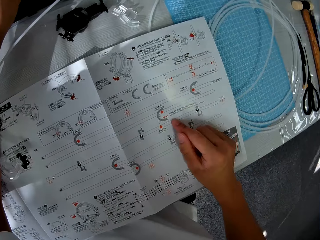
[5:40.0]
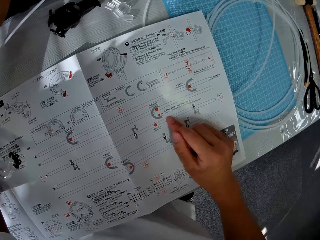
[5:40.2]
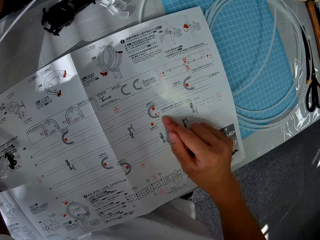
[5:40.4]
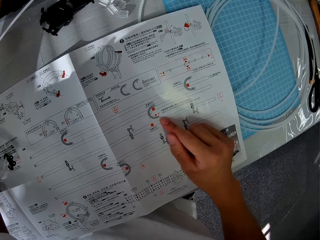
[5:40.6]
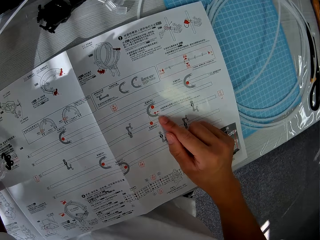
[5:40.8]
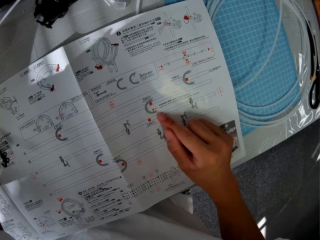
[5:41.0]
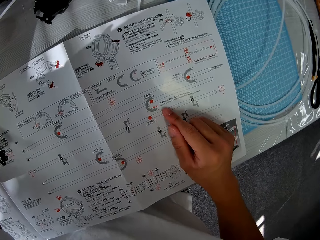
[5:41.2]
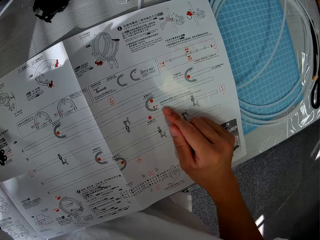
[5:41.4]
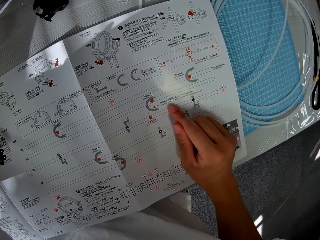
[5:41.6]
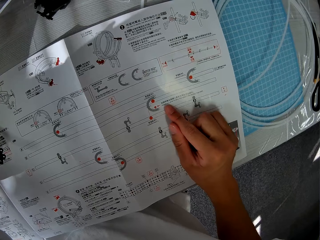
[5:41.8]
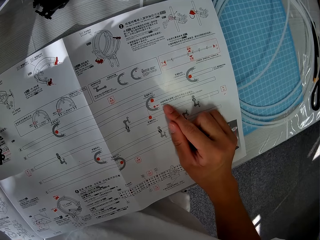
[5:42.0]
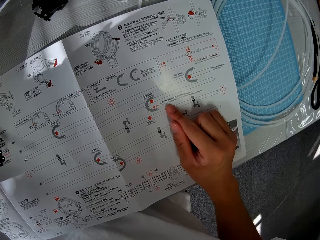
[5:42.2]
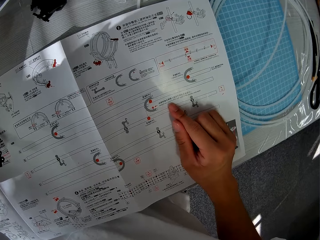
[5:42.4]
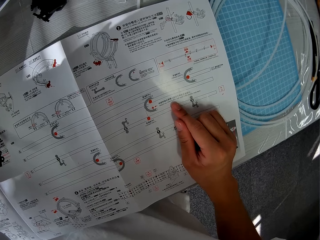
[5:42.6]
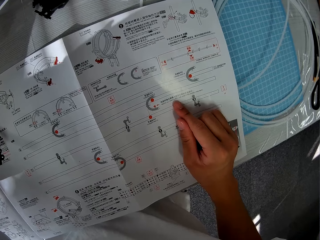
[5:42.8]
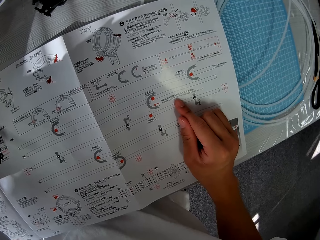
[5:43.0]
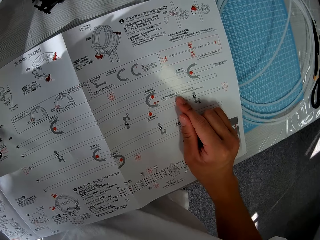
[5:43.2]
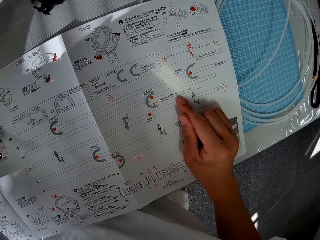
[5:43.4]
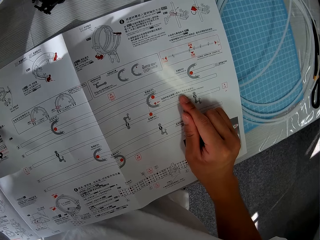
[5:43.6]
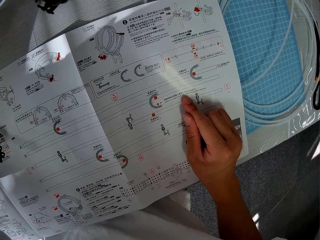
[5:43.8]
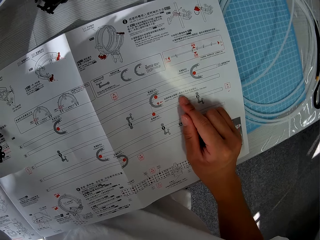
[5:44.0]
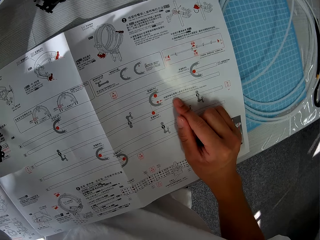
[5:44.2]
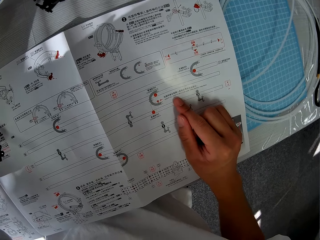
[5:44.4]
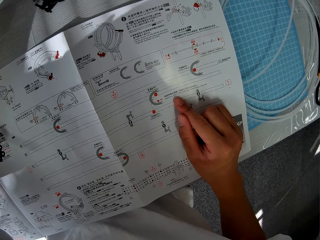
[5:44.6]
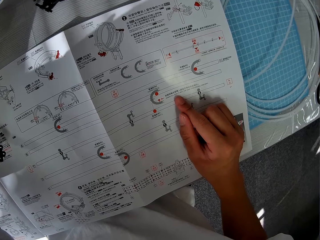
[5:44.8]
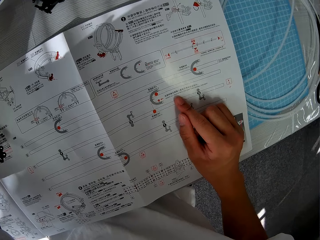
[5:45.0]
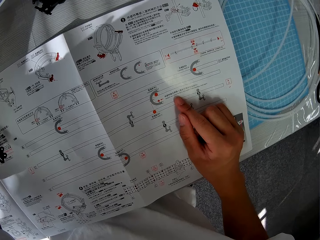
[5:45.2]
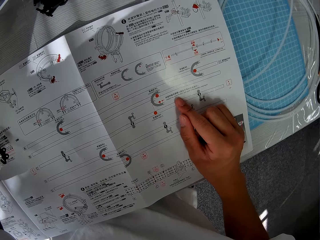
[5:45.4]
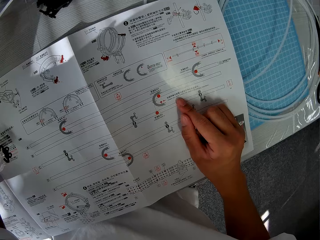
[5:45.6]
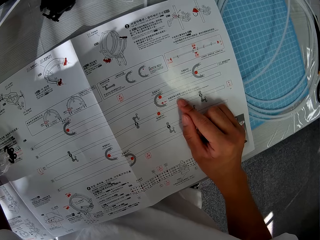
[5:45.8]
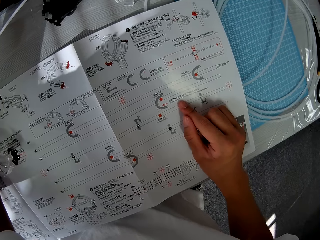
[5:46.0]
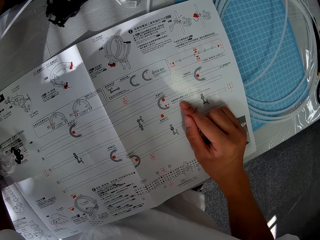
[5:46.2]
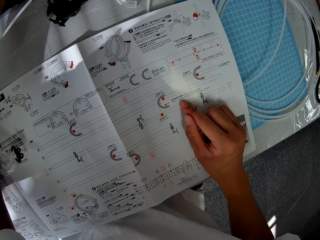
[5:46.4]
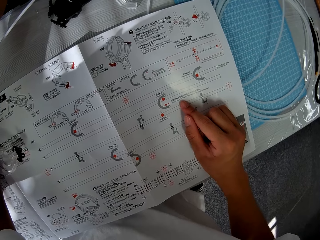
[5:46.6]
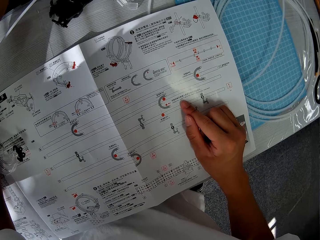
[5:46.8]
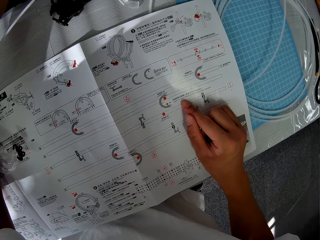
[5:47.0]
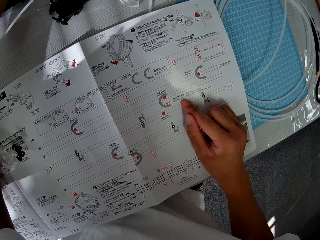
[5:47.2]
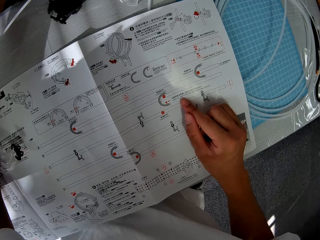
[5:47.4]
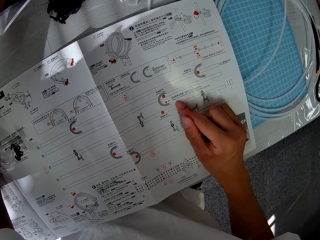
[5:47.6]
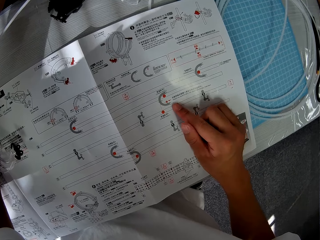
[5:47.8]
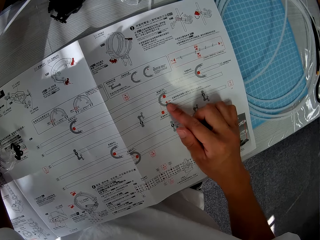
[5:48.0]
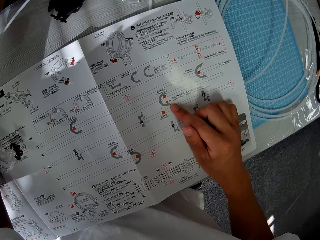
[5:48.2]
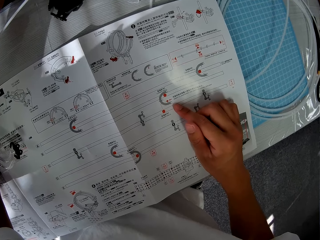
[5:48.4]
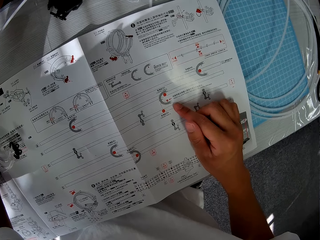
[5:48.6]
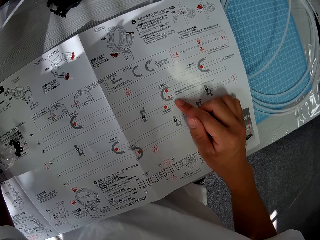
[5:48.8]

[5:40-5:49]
The camera wearer checks the paper manual. They read the space rail paper.

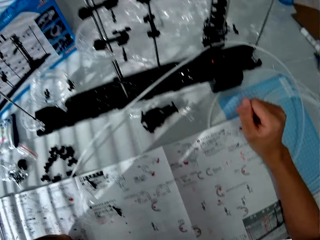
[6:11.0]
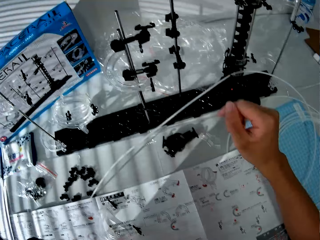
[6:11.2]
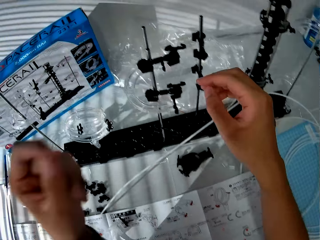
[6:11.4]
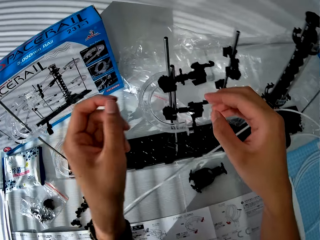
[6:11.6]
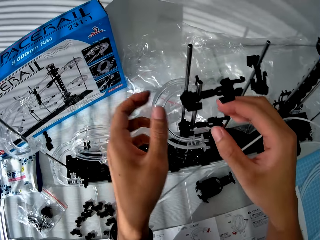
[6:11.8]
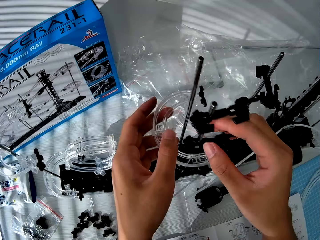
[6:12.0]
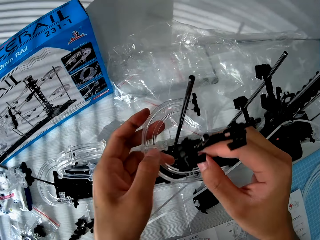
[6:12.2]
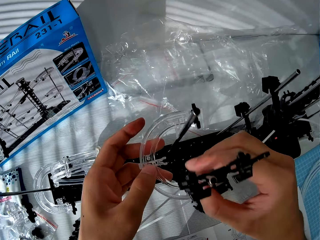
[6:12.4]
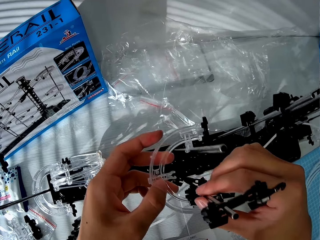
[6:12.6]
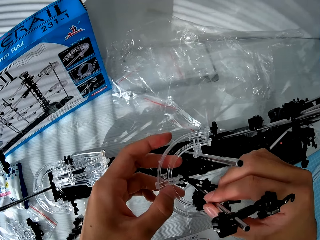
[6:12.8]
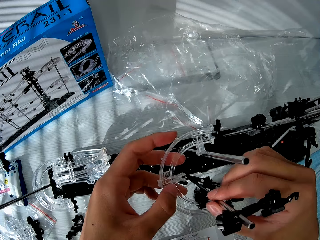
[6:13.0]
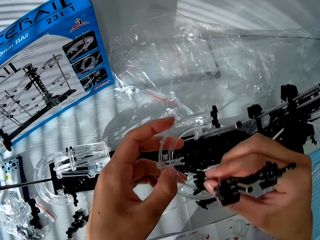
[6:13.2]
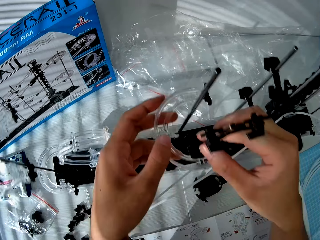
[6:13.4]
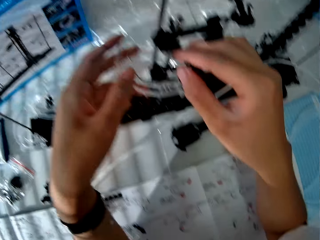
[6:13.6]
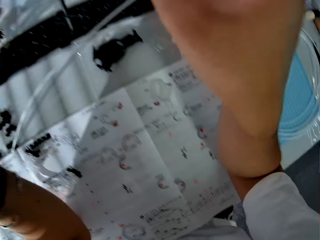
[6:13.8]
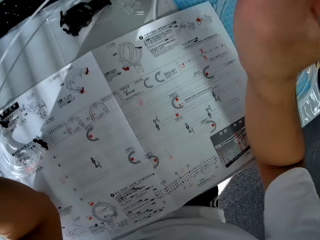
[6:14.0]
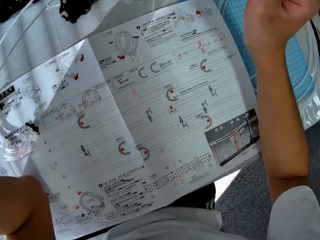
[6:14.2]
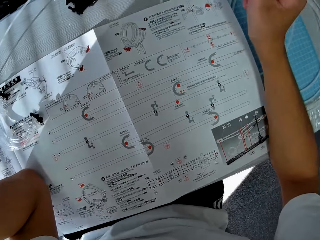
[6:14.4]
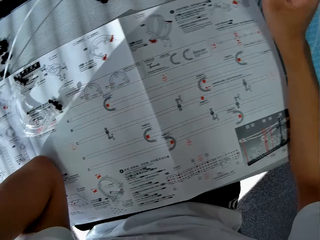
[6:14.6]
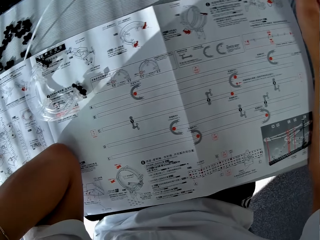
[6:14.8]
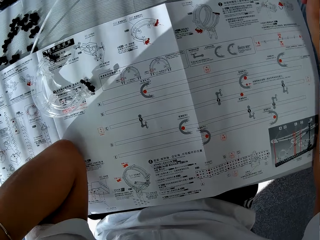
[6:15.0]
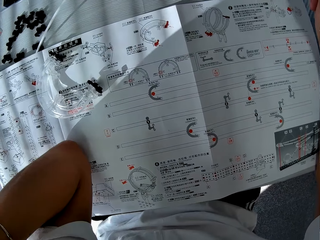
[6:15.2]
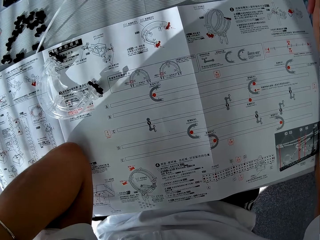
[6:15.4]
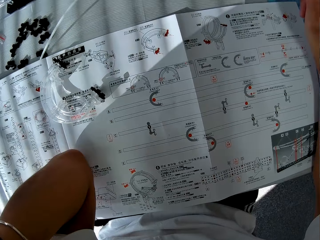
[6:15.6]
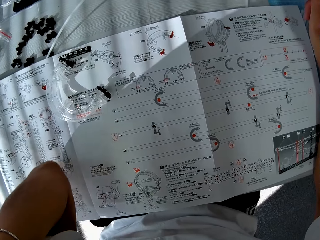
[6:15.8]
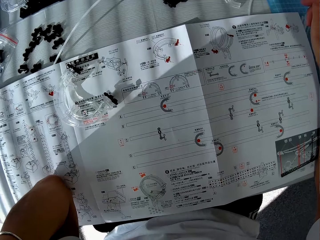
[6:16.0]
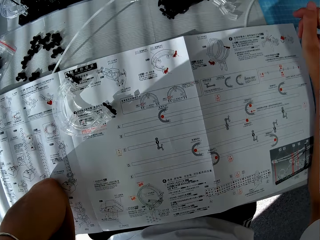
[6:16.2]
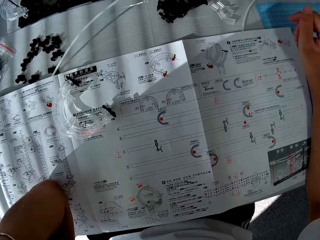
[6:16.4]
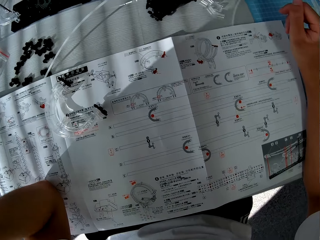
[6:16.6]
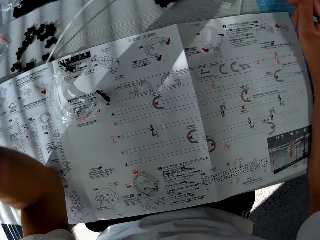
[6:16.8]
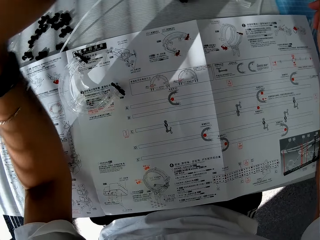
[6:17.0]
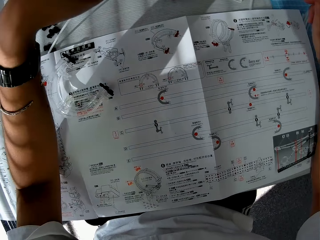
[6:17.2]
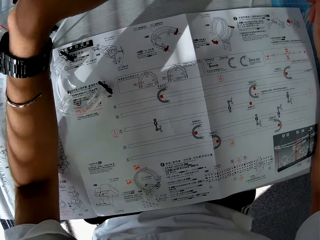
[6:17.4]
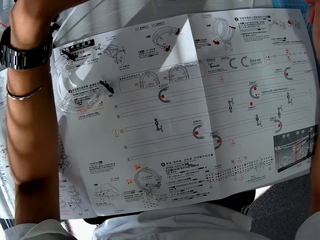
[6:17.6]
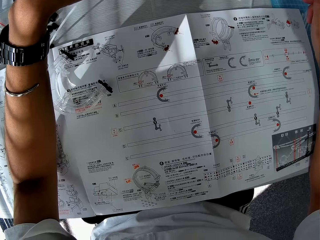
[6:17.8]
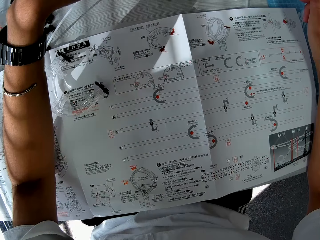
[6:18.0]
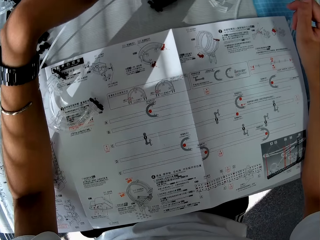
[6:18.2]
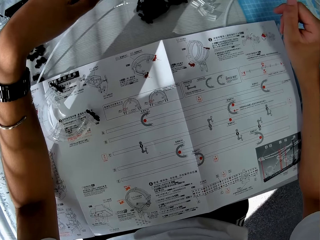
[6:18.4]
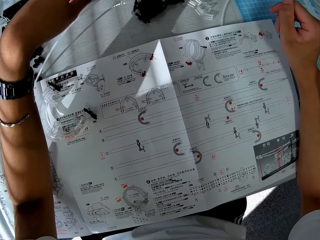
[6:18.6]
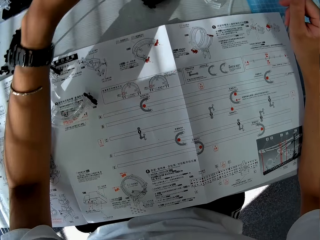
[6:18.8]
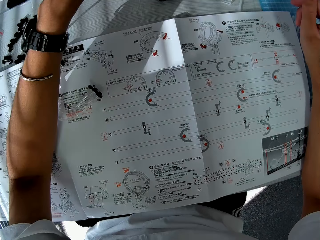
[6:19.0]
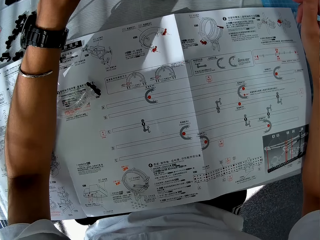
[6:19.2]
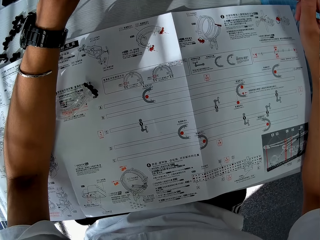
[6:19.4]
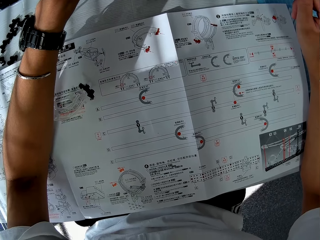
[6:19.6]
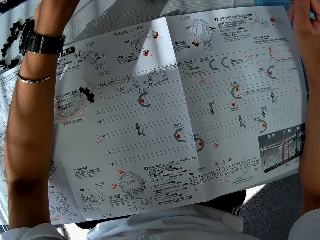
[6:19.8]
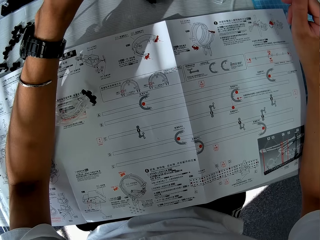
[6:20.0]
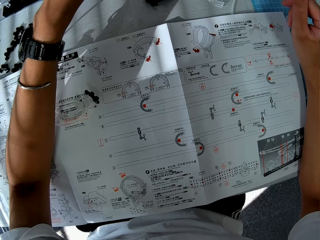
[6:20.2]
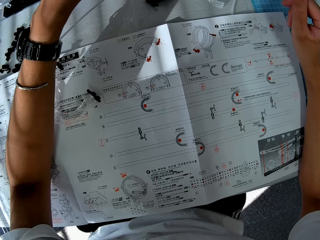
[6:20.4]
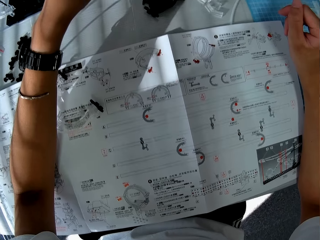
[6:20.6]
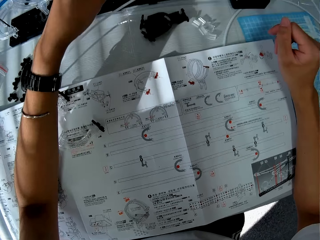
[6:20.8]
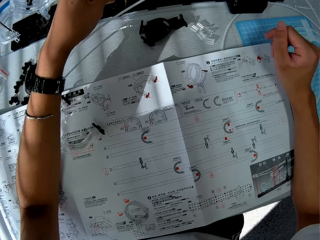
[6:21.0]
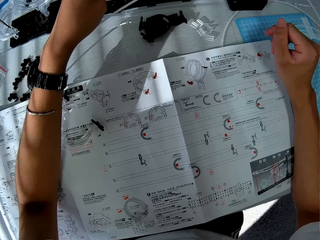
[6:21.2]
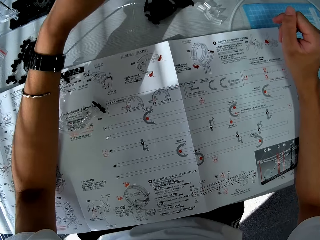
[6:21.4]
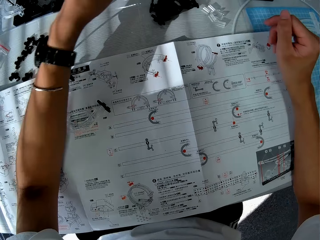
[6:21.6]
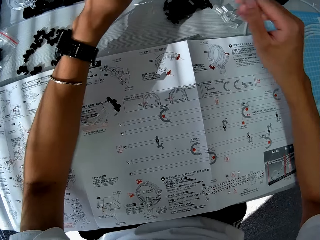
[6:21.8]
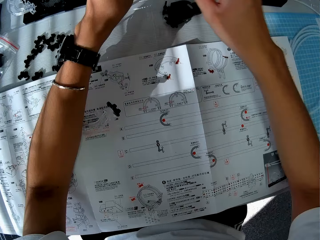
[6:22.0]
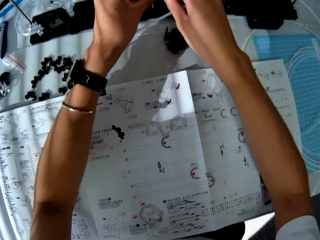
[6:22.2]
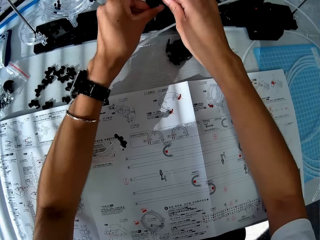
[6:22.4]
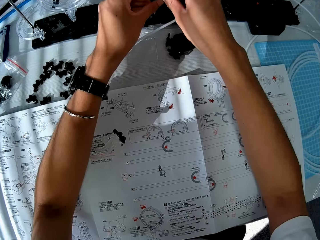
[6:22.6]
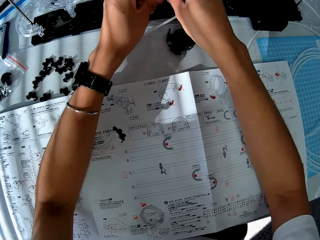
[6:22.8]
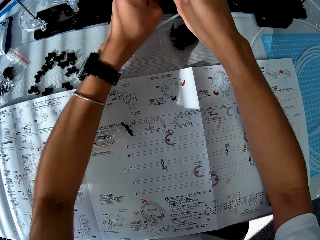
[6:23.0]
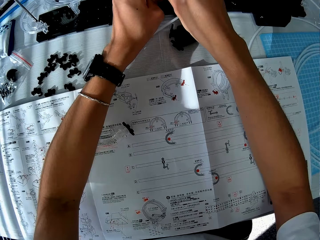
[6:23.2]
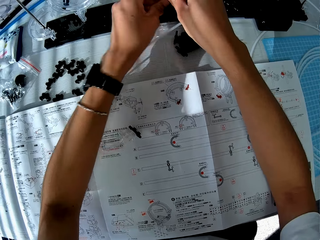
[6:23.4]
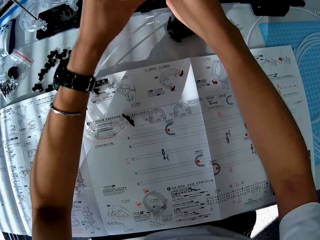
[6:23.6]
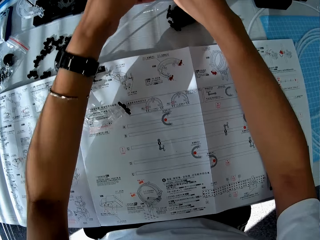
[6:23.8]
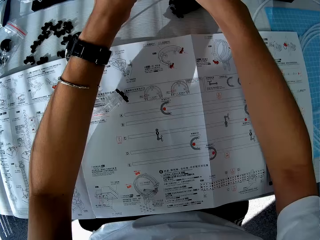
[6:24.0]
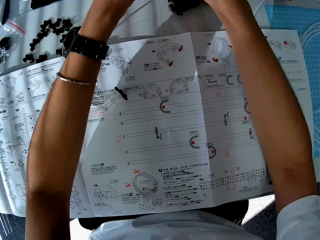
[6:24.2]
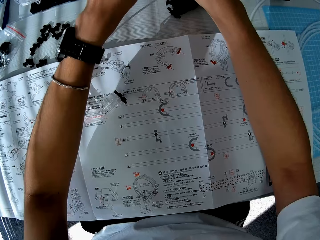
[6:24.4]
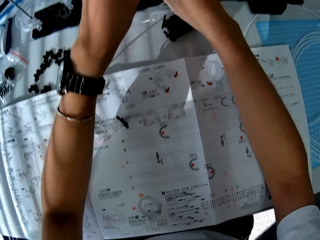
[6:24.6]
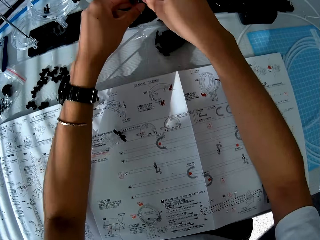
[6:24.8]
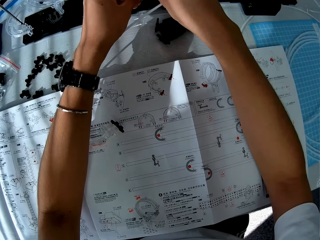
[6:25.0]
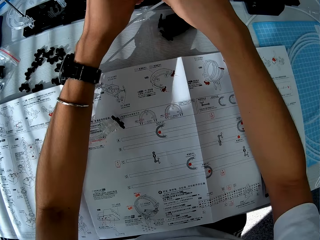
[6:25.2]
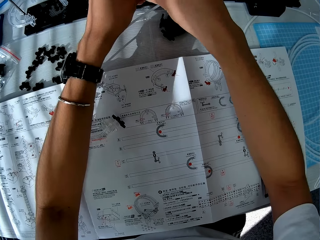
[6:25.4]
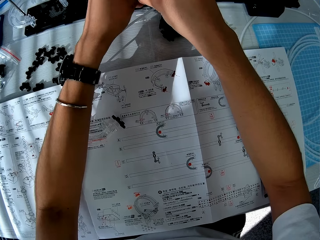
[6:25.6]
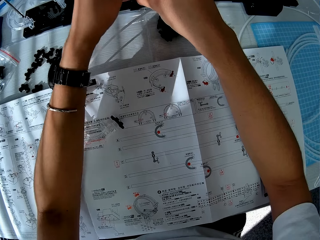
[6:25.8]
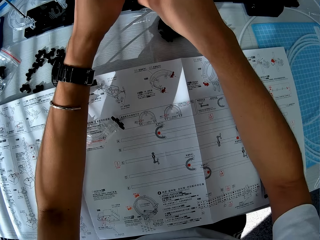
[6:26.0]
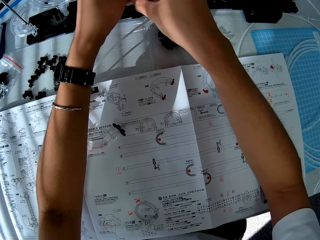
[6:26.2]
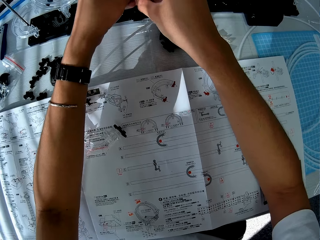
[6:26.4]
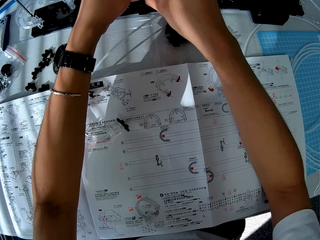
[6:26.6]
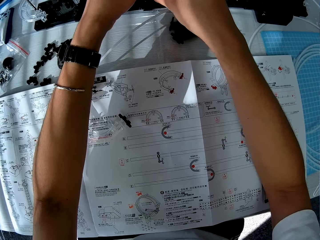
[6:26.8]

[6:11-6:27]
The camera wearer checks the toy setup. They touch the corner part, read the space rail paper, touch the space rail, and adjust the toy setup.
